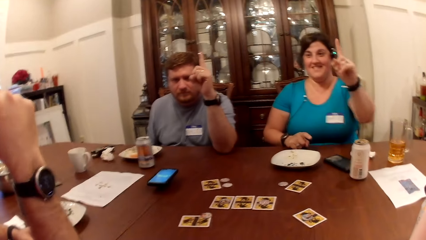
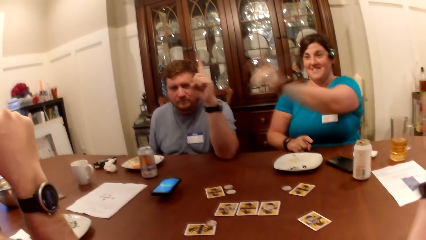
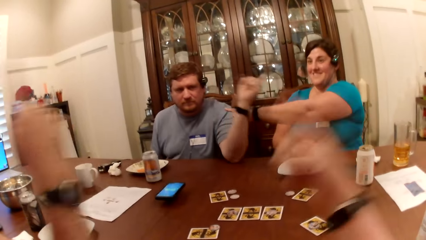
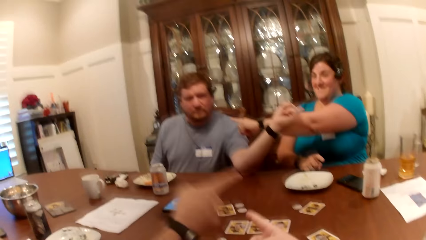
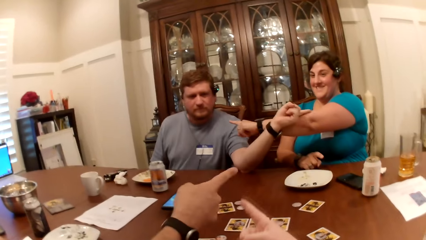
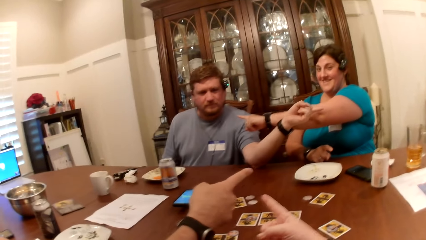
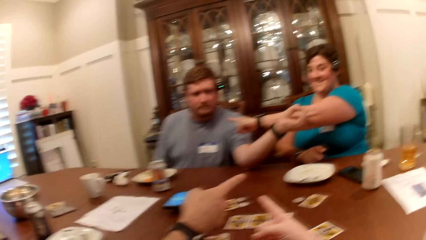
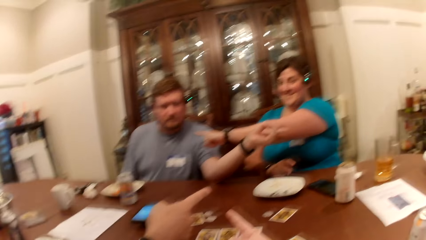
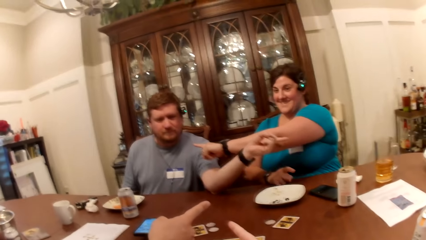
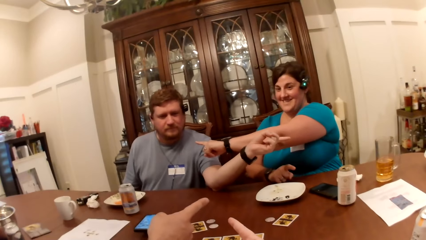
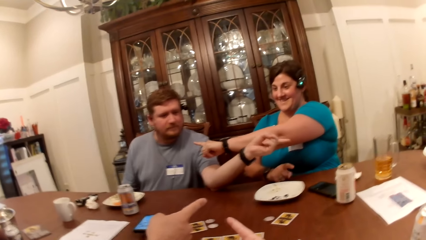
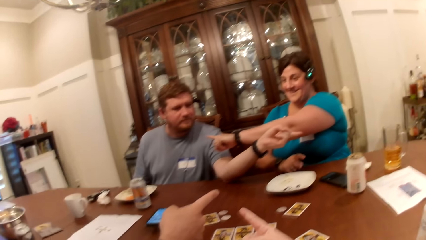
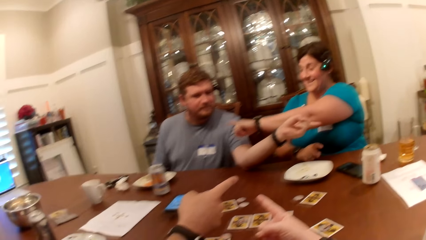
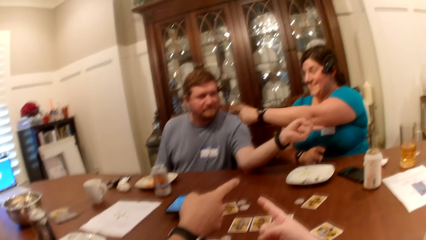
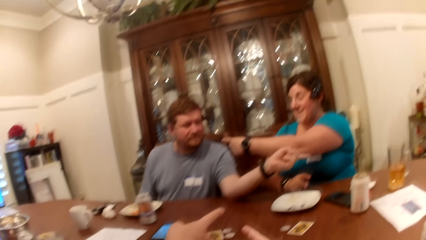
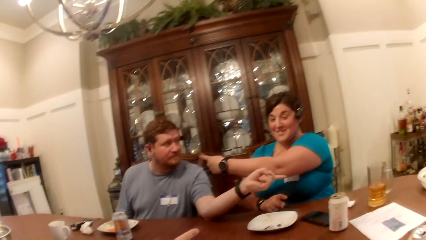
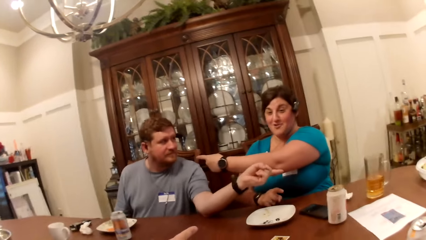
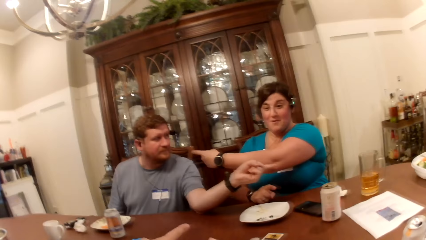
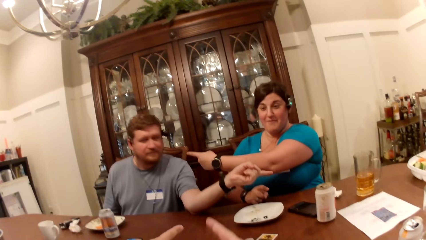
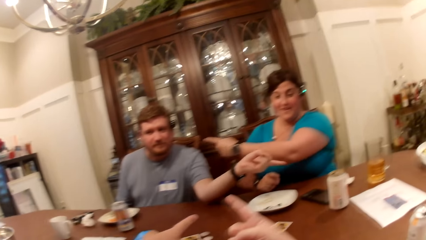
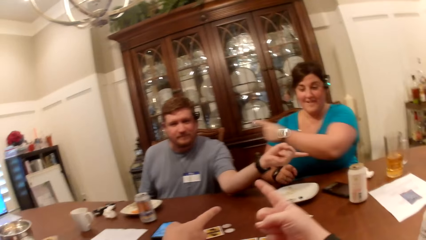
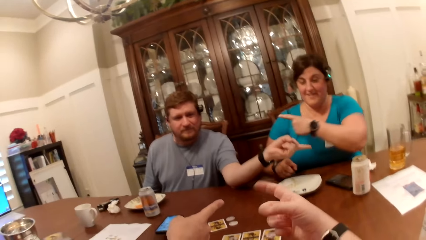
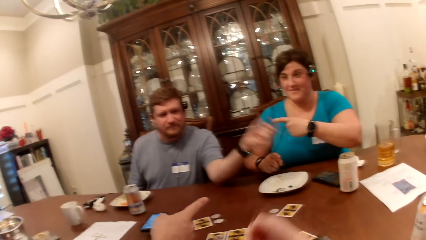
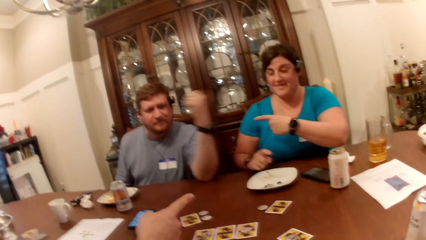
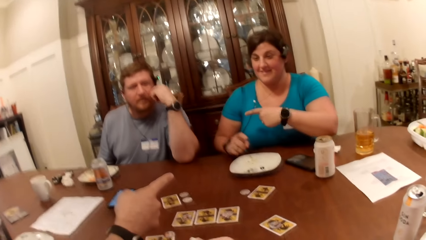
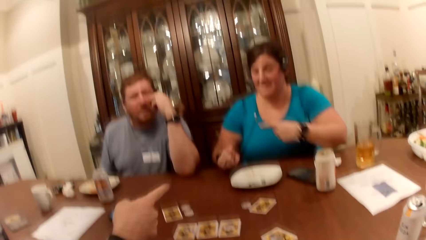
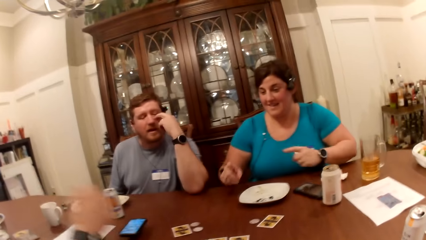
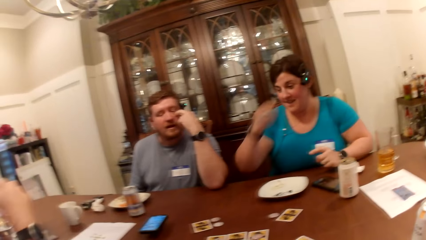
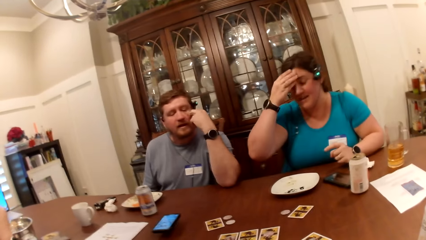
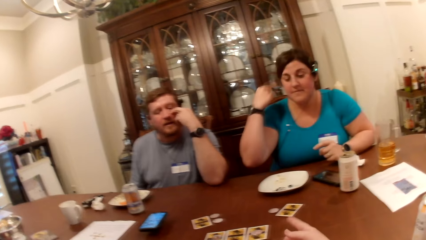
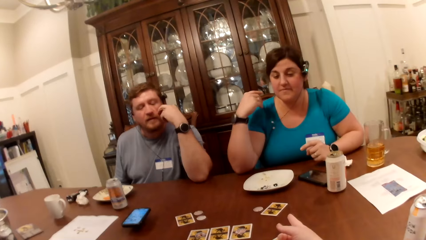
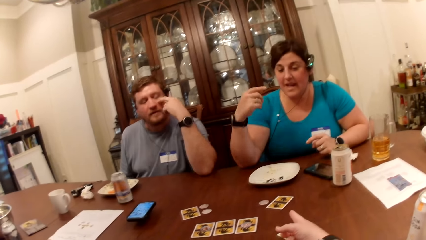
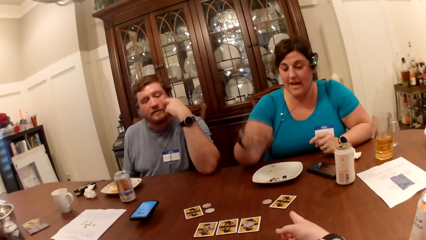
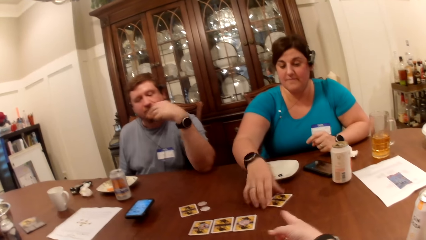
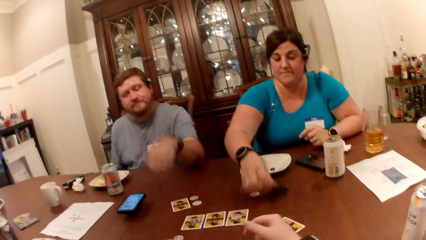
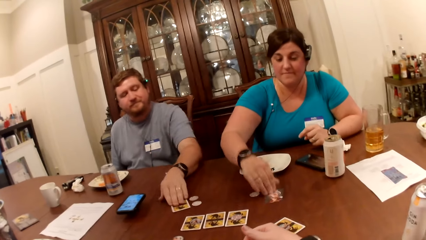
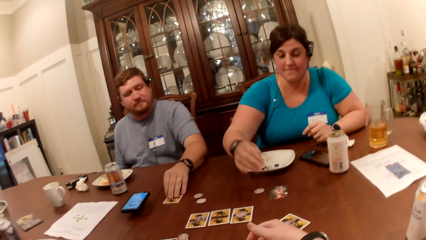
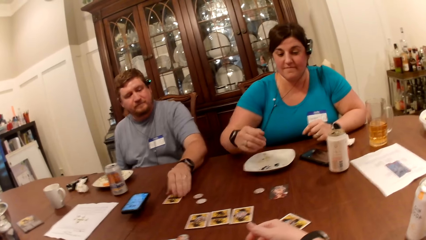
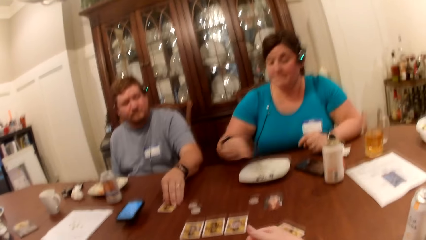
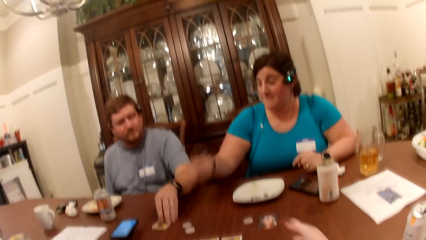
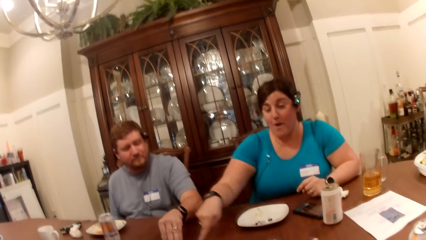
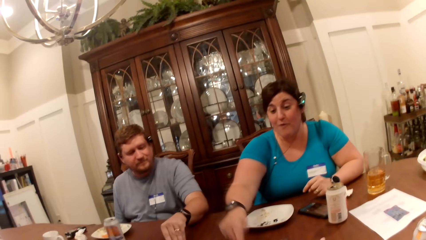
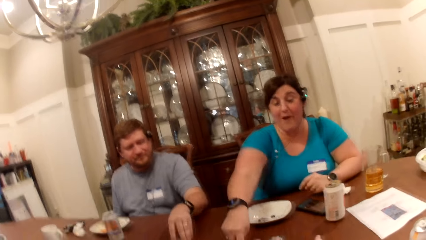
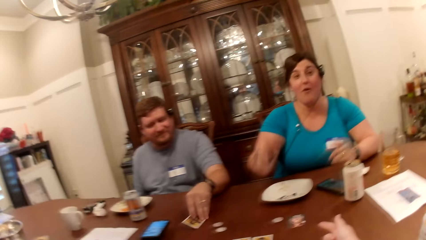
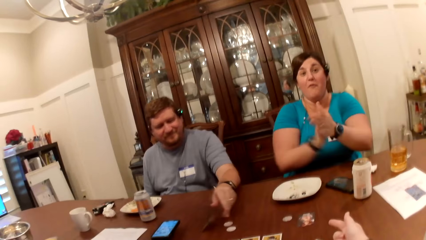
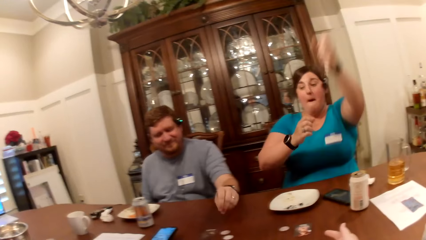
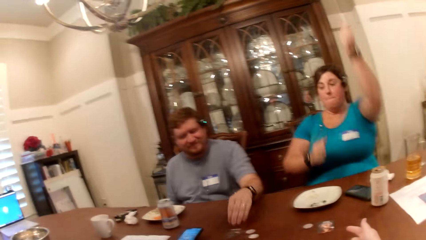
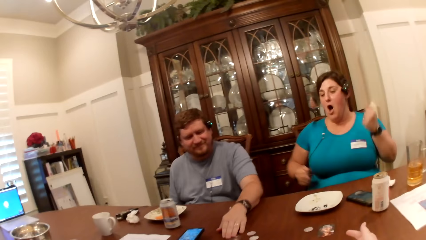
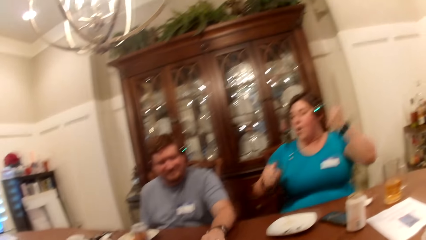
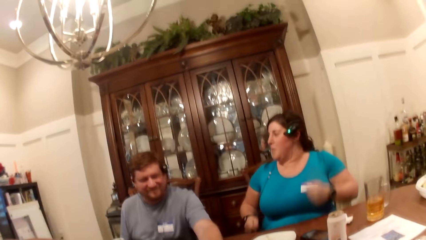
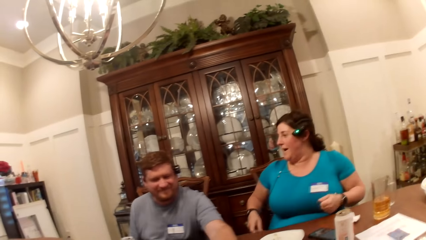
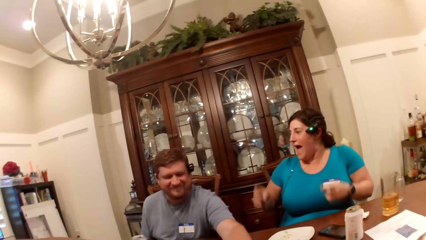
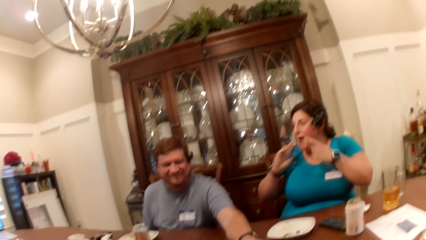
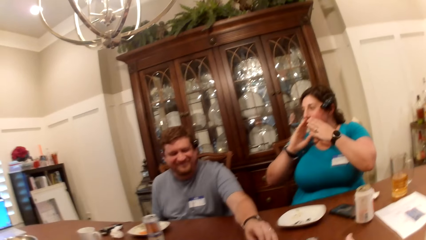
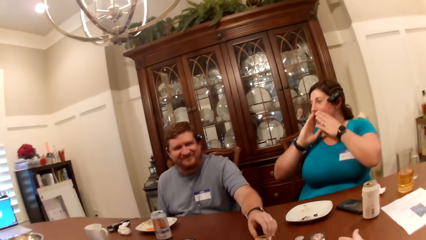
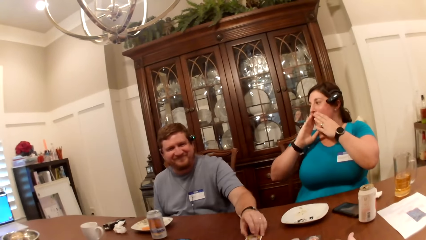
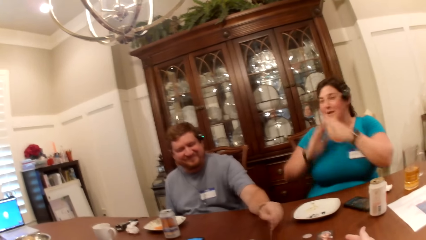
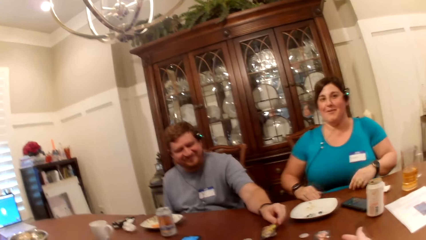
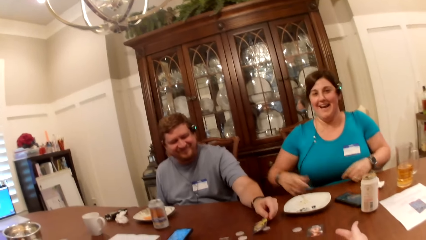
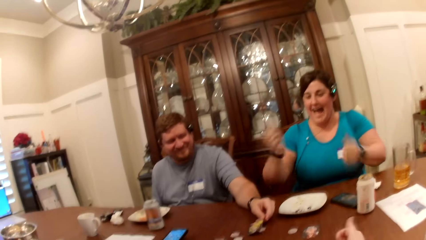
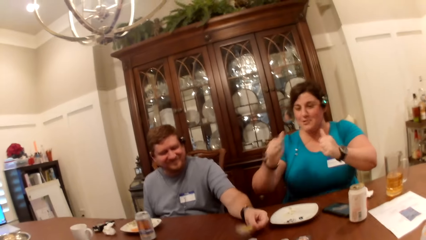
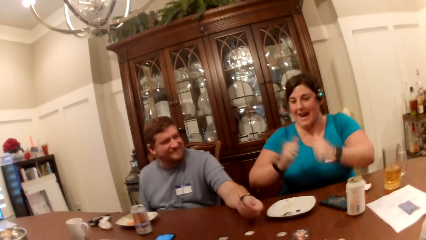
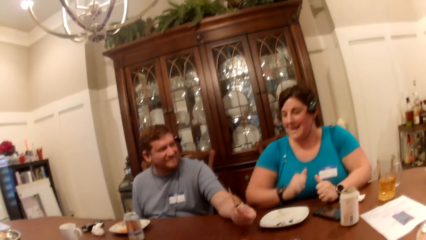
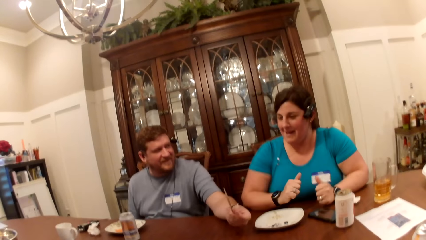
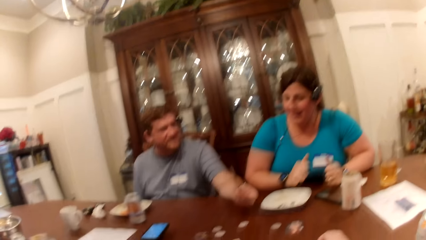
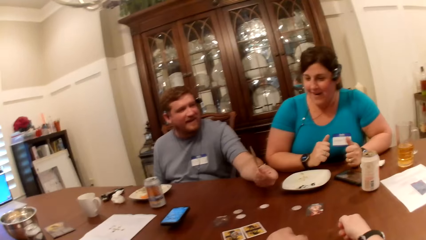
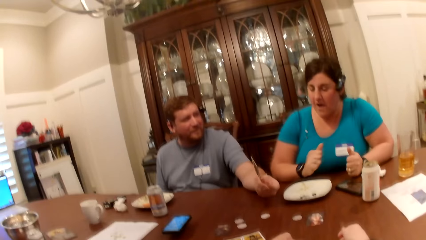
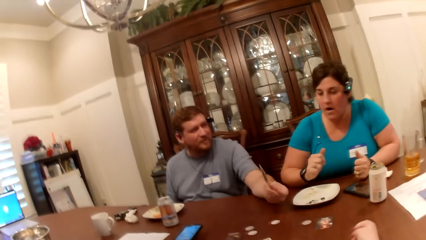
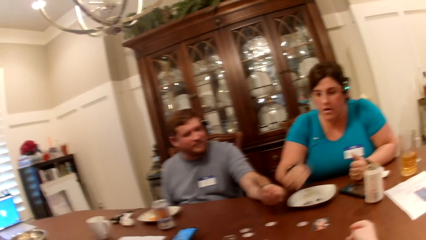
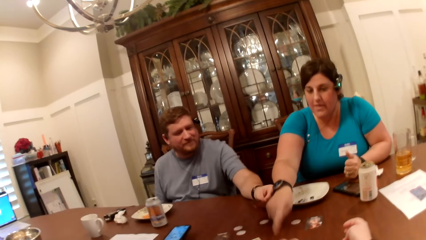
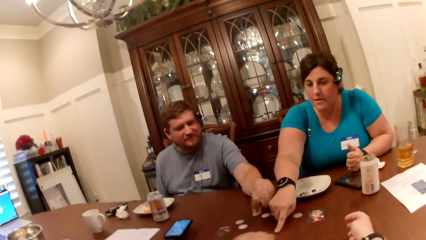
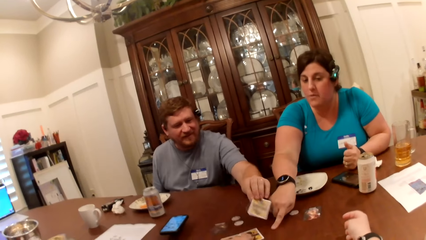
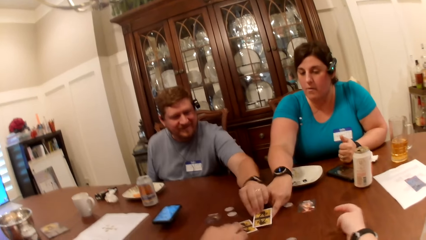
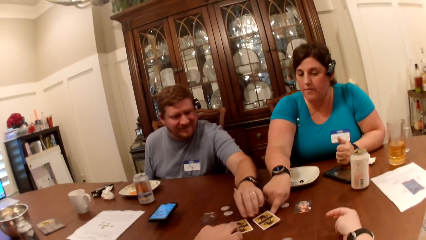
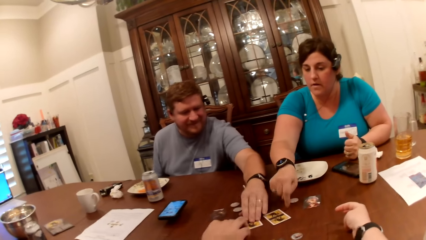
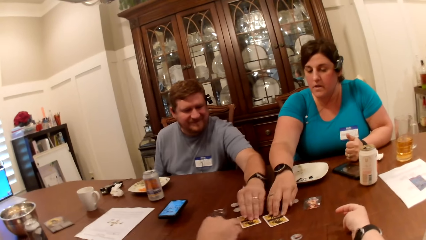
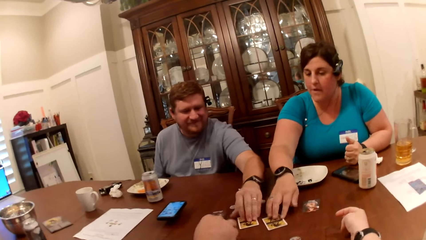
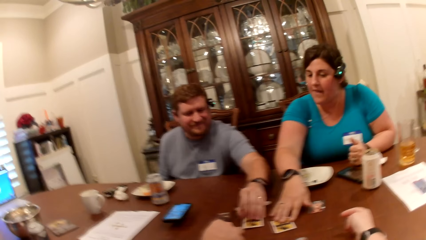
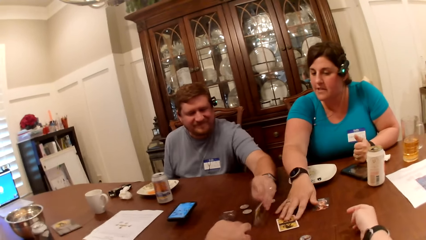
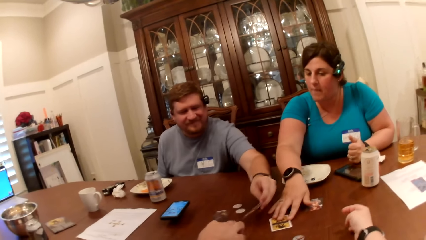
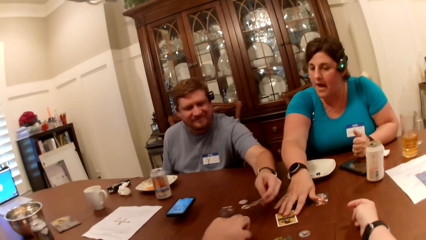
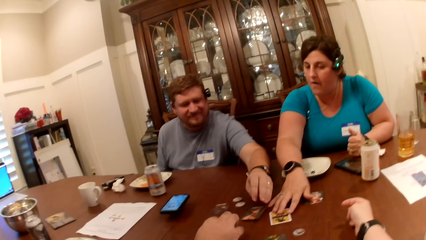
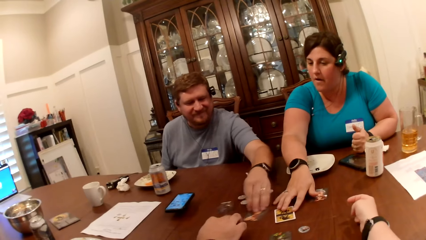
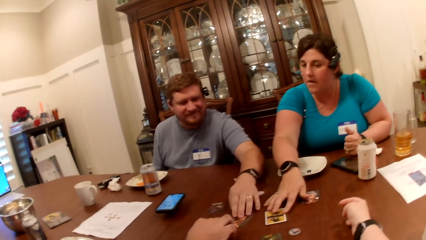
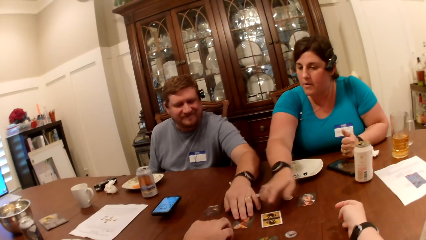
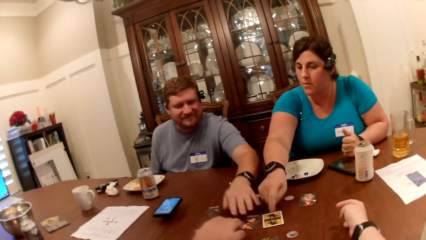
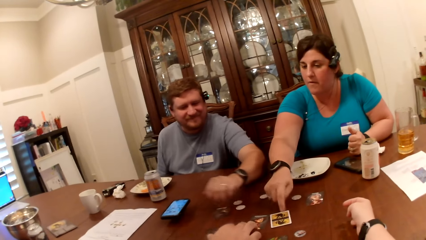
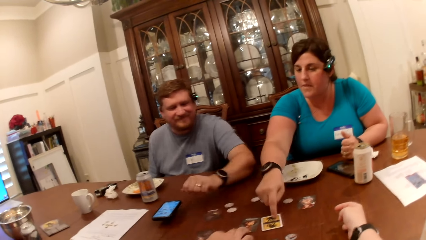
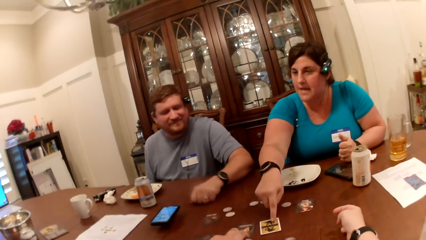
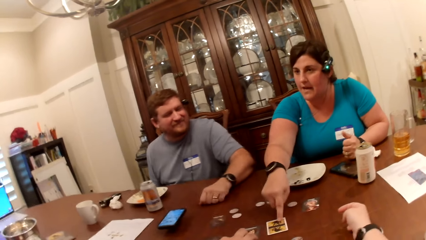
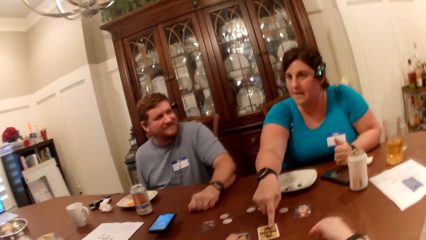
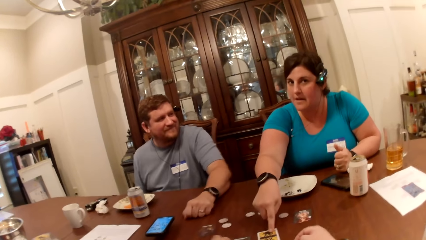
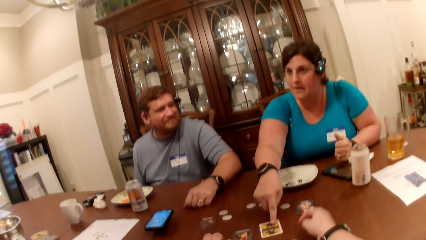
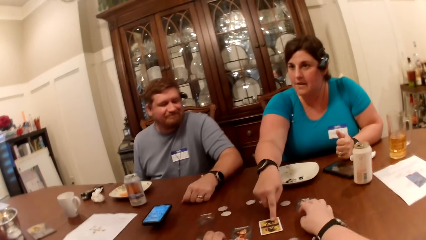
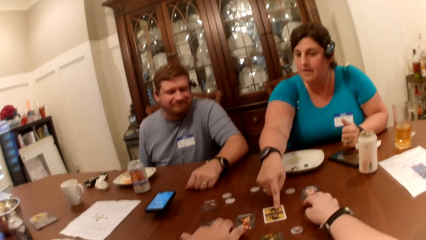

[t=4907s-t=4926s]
A man interacts with the camera wearer, a woman and another man. The woman turns a card over on the table with her right hand. The other man moves a card on the table with his left hand. The woman speaks to the camera wearer, the other man and the first man. The other man turns the card over on the table with his left hand. He turns the card over again. He looks at the card on the table. He shows the card to the woman. He drops the card on the table with his left hand. The first man moves a chip and a card on the table with his right hand. The woman moves a card on the table with her right hand. She holds the card on the table. The other man turns the card over on the table with his left hand. The woman taps the card with her left finger. She speaks to the first man.
